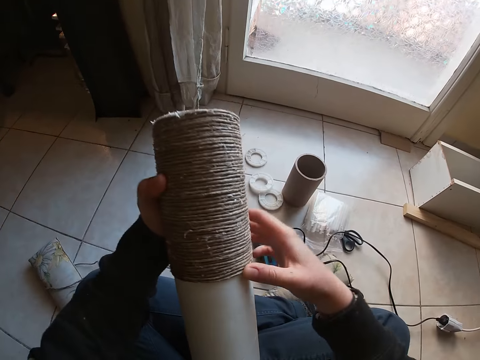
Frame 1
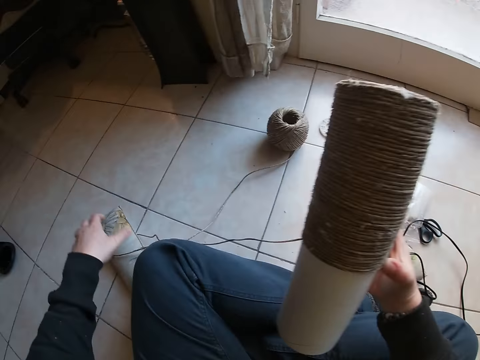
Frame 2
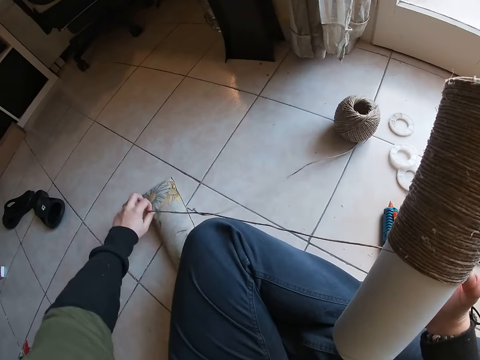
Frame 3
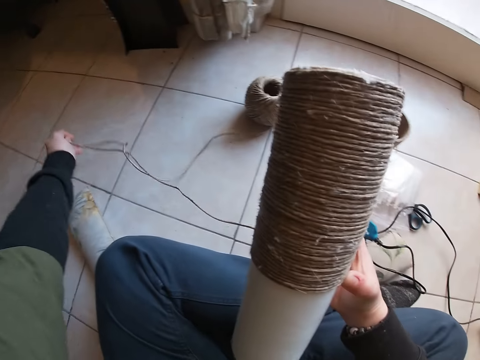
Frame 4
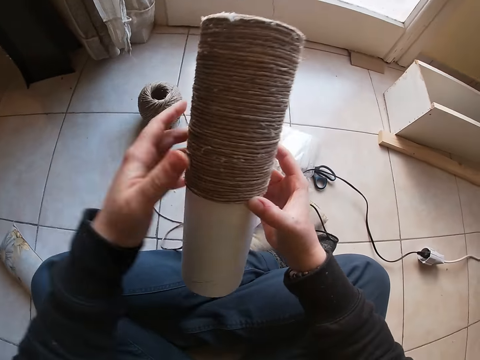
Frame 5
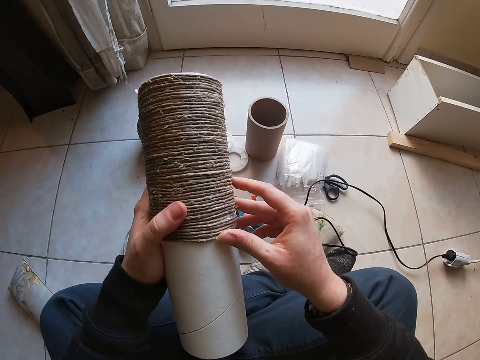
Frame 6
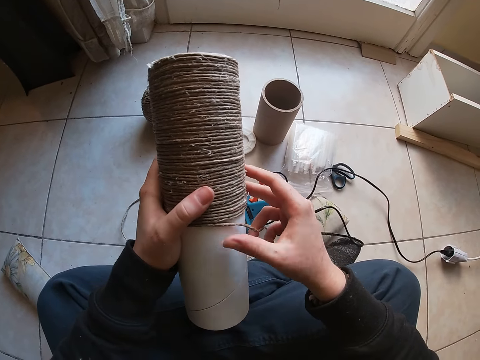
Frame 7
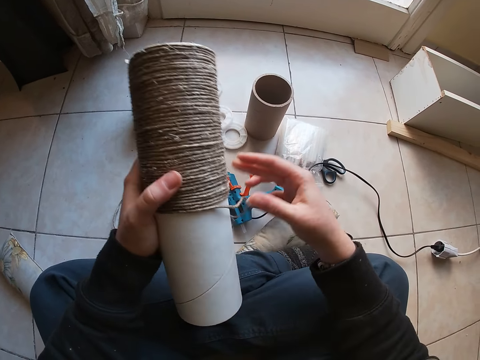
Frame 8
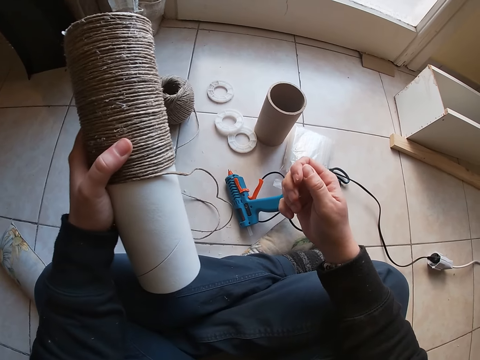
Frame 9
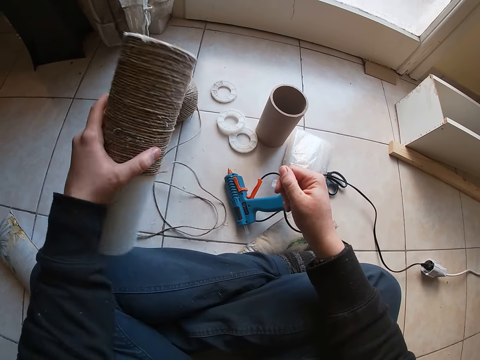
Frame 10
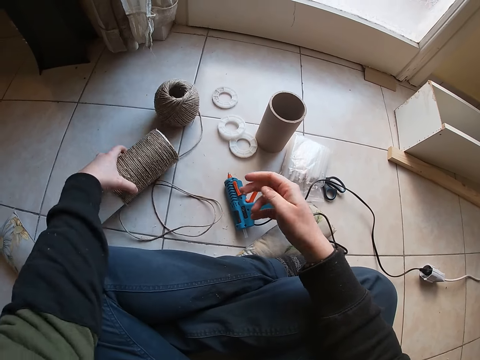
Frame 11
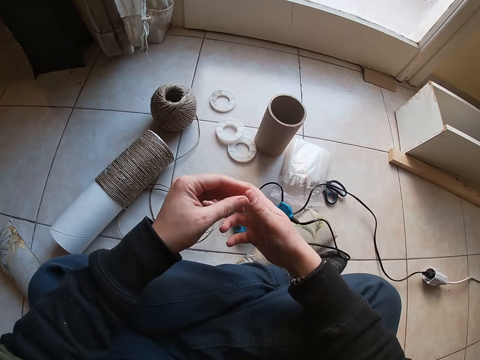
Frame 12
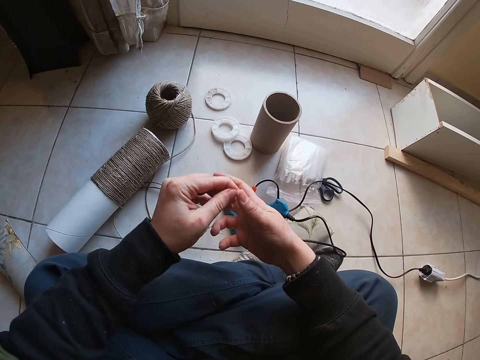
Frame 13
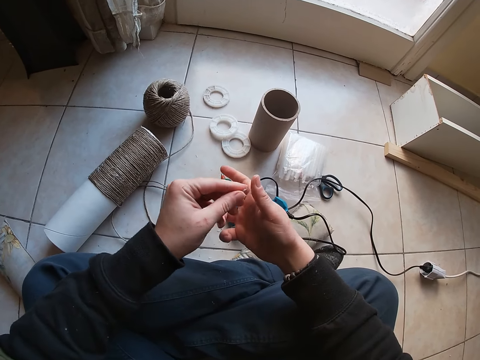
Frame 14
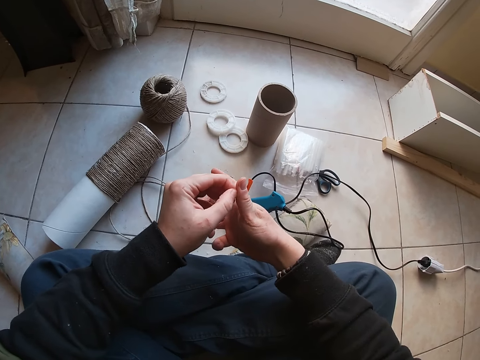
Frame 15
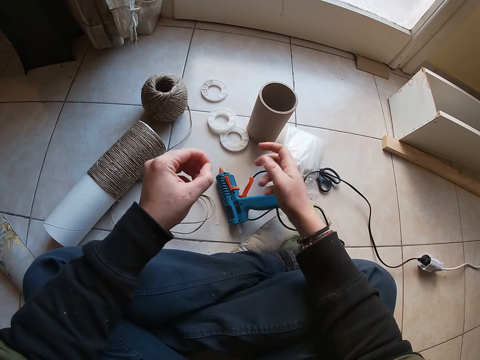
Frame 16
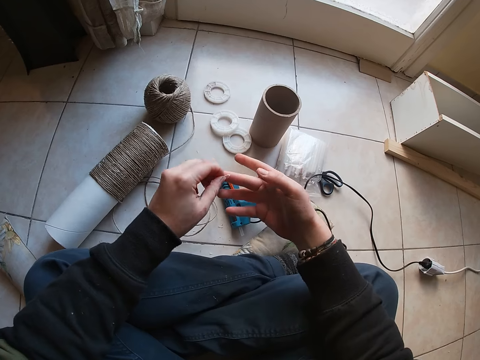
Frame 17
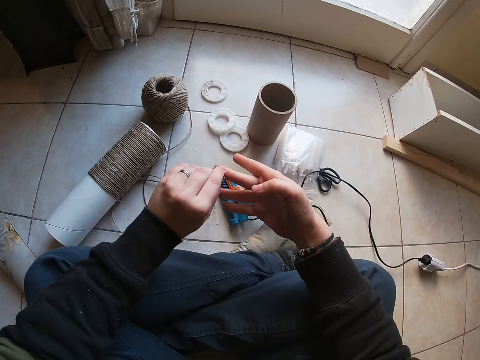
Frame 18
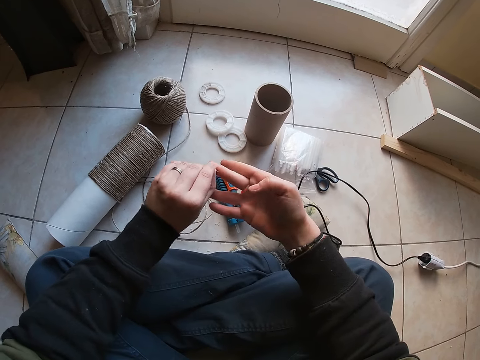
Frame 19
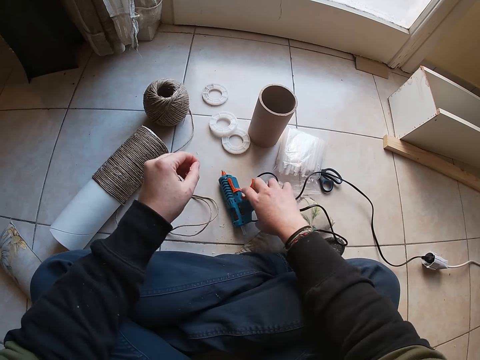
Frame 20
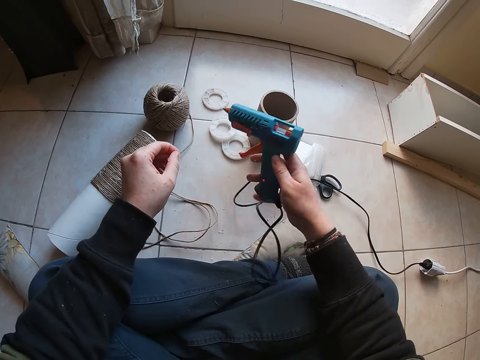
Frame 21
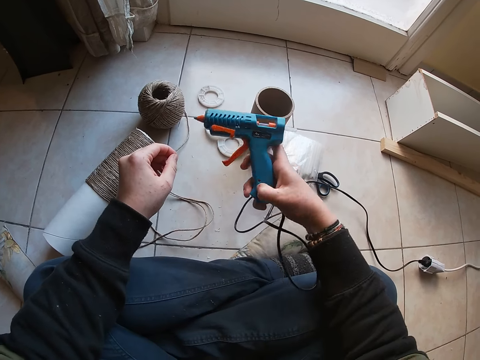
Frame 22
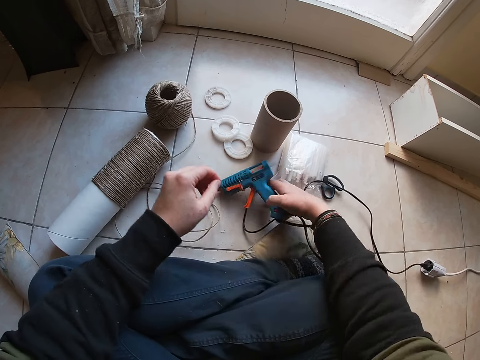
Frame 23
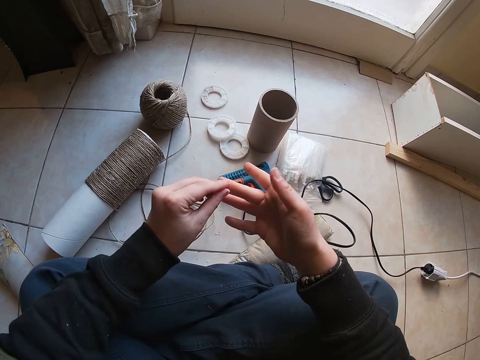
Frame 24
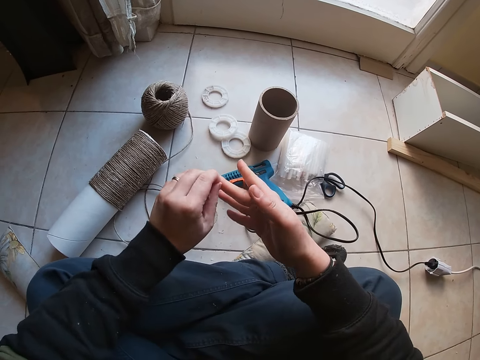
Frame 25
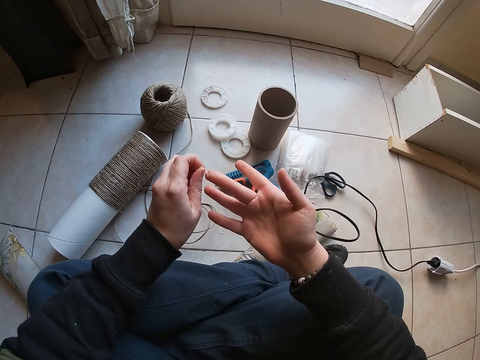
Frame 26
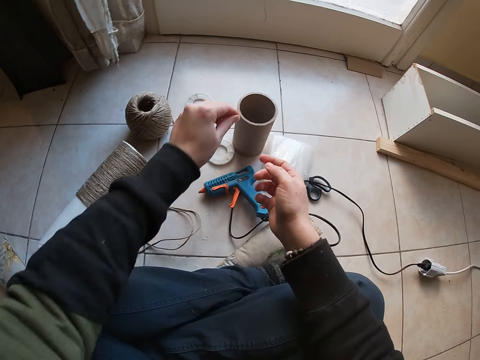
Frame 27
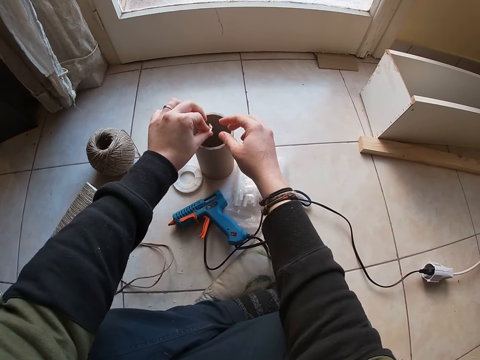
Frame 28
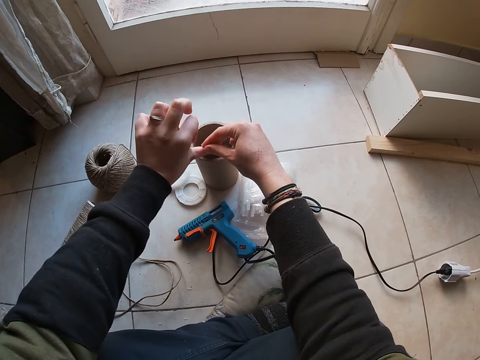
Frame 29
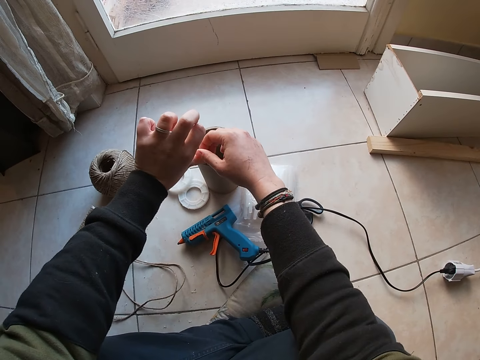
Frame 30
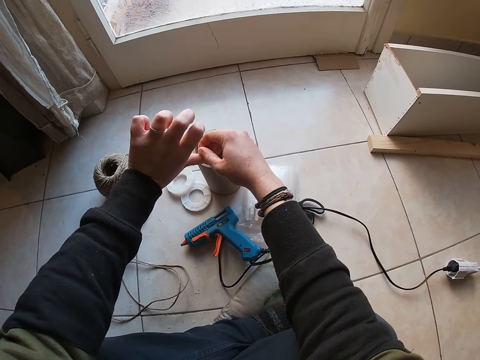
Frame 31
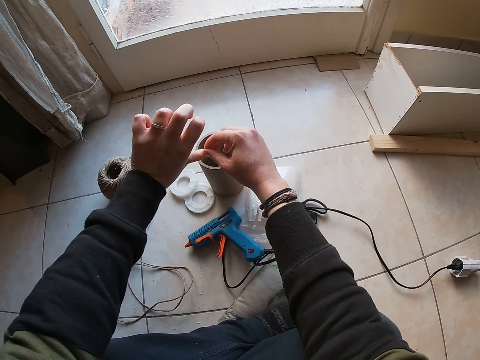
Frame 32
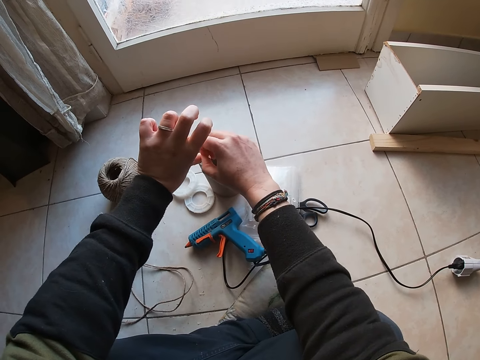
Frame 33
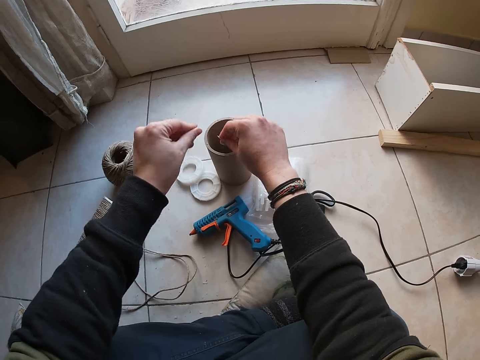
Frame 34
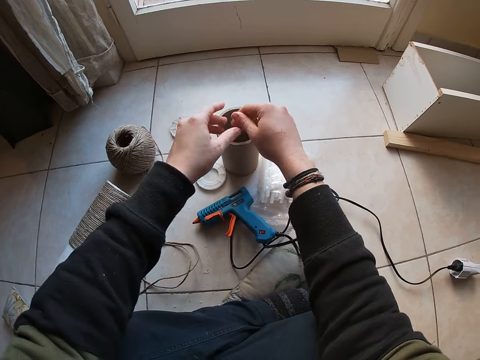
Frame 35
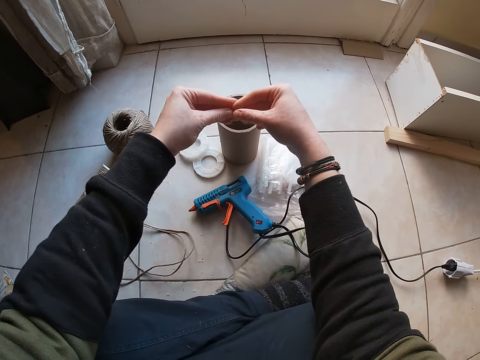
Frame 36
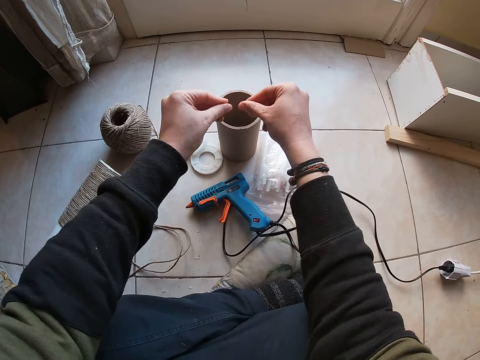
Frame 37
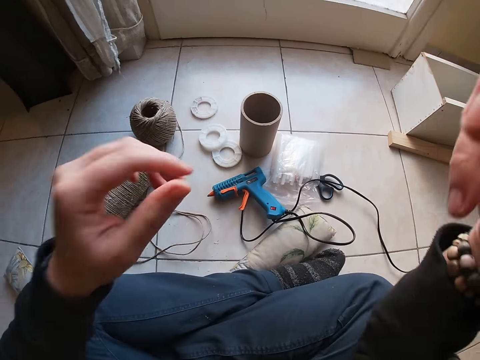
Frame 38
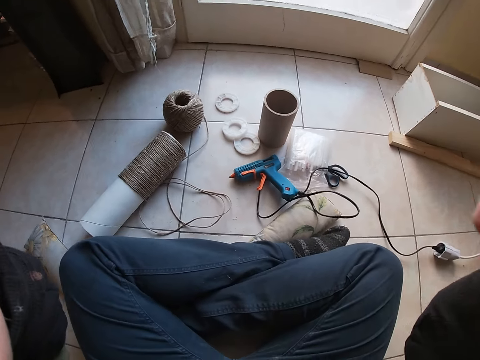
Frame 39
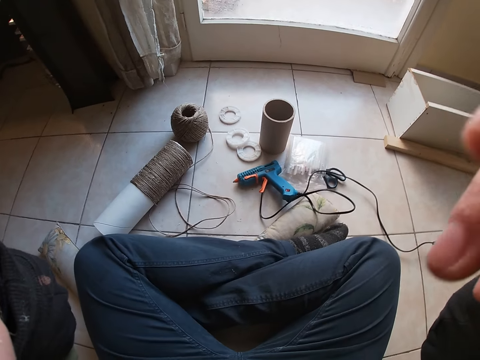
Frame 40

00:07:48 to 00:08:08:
The camera wearer passes the thread reel to her right hand with her left hand. She removes the thread from a thread reel on the floor with her left hand. She moves the rope. She moves her hand. She holds the thread reel with both hands. She rolls the rope on the tube cardboard paper. She removes her right hand from the thread reel. She moves her hand. She drops the thread reel on the floor with her left hand. She removes the dirt from her right hand with her left hand. She picks the hot glue gun on the floor with her right hand. She drops the hot glue gun on the floor with her right hand. She removes the dirt from her right hand with her left hand. She drops the dirt inside the thread reel on the floor with both hands. She removes the dirt from the hand. She moves her hands.
